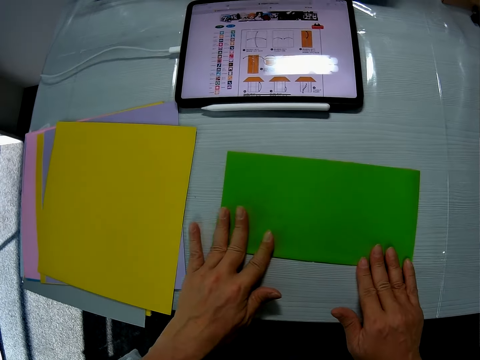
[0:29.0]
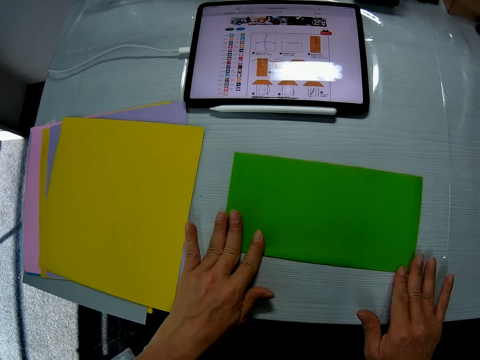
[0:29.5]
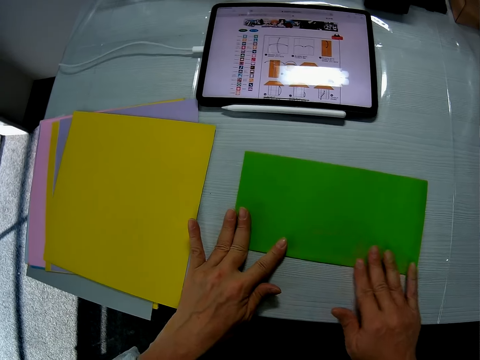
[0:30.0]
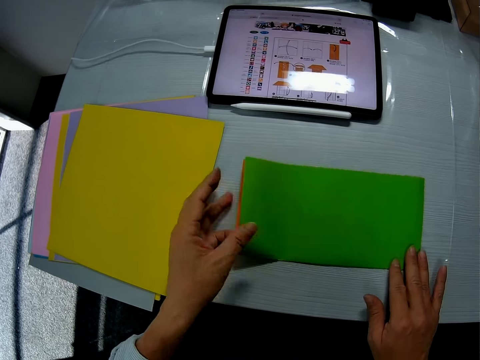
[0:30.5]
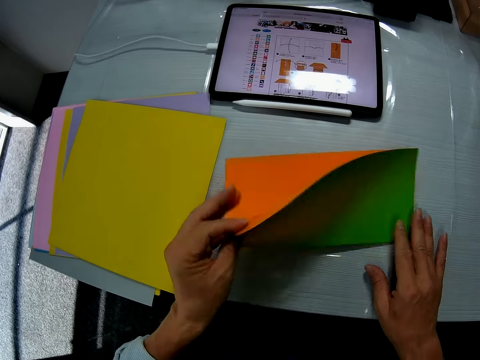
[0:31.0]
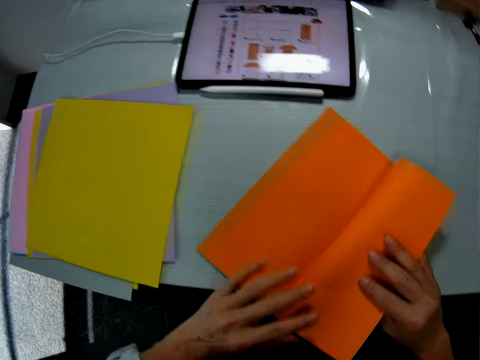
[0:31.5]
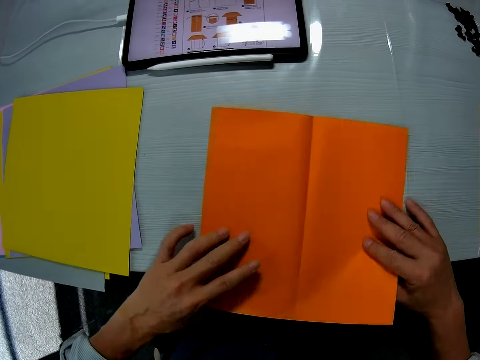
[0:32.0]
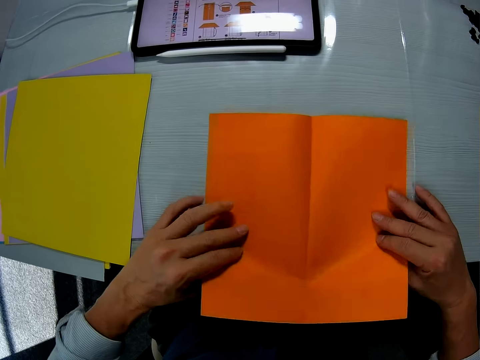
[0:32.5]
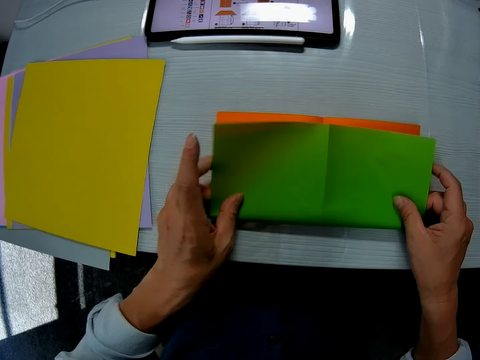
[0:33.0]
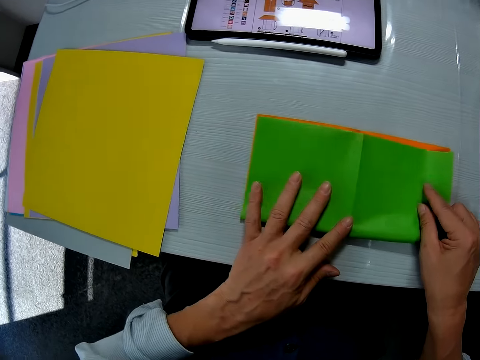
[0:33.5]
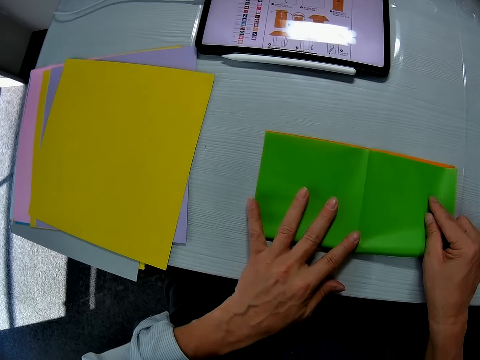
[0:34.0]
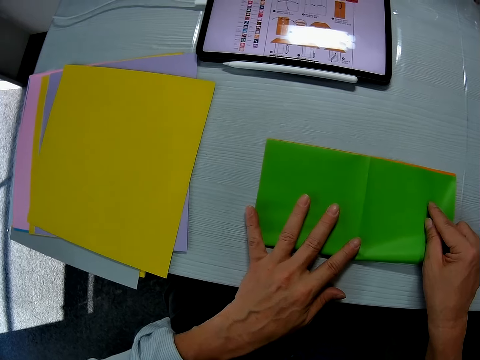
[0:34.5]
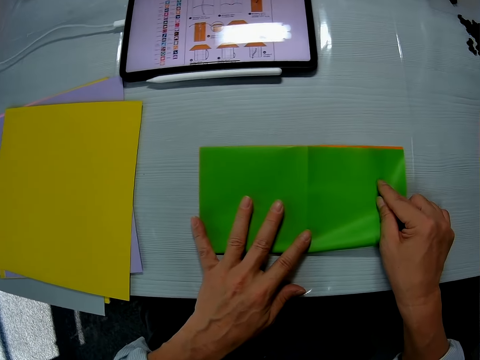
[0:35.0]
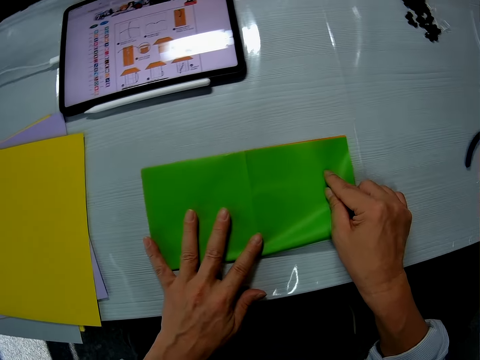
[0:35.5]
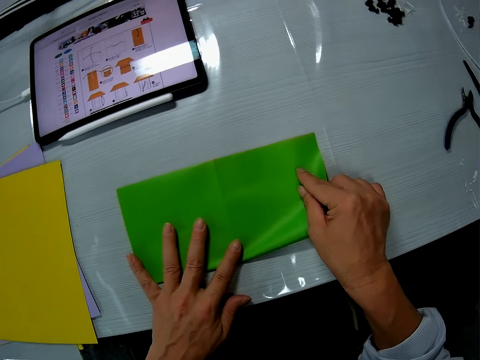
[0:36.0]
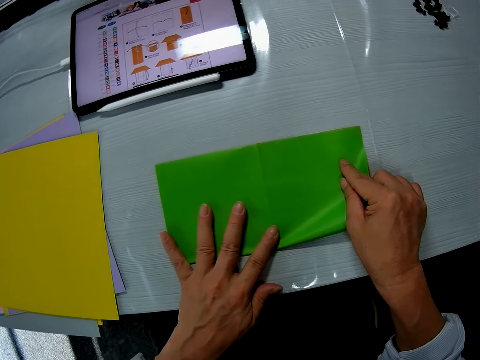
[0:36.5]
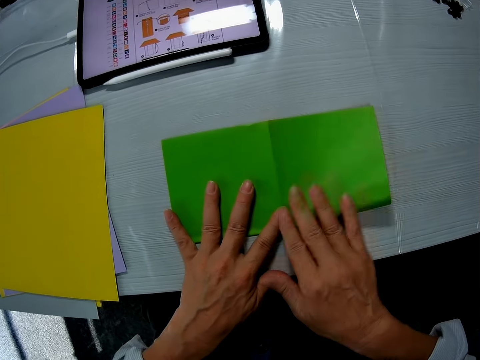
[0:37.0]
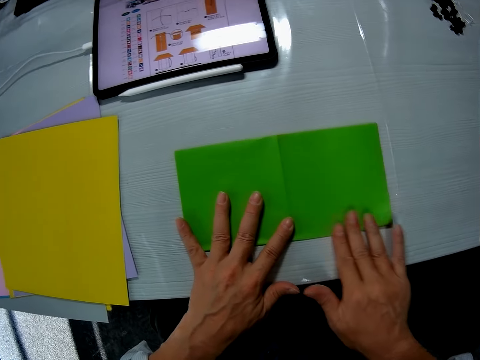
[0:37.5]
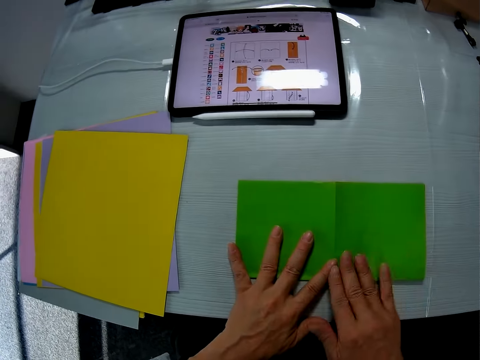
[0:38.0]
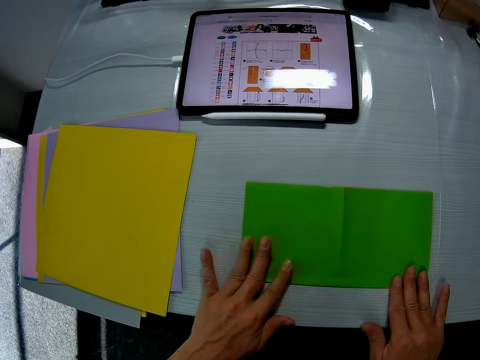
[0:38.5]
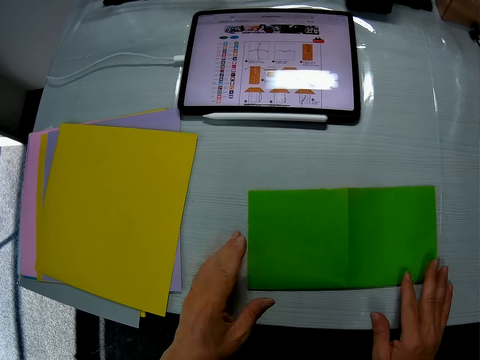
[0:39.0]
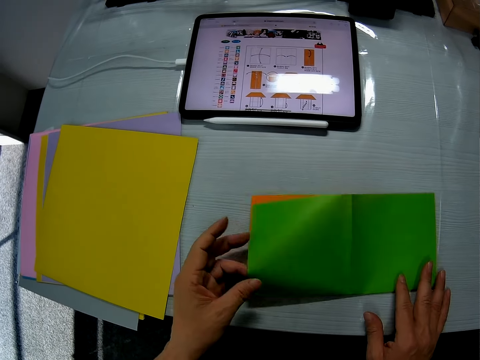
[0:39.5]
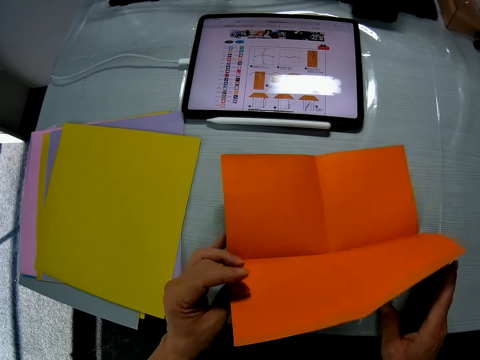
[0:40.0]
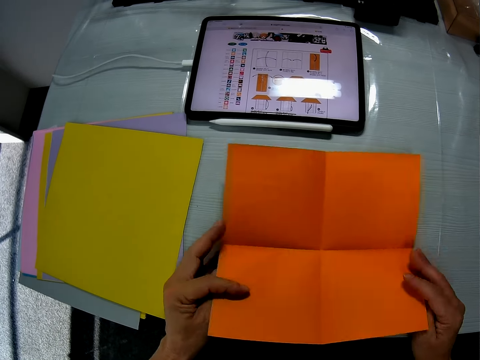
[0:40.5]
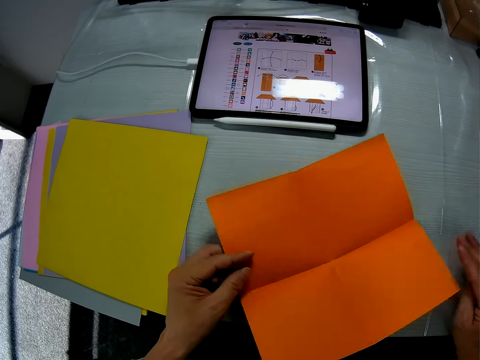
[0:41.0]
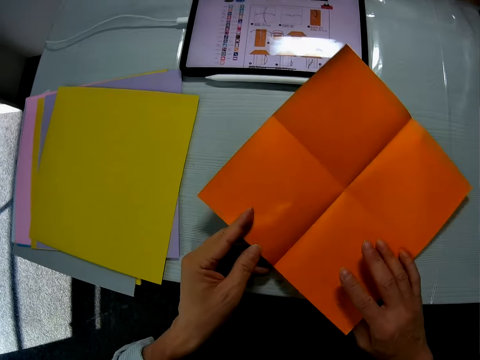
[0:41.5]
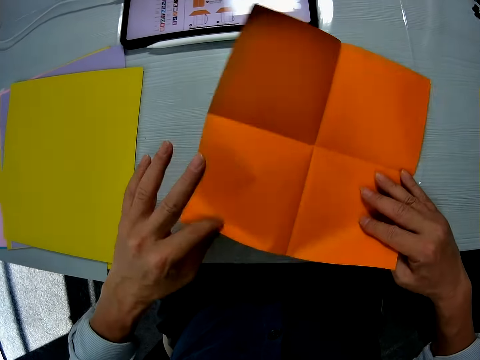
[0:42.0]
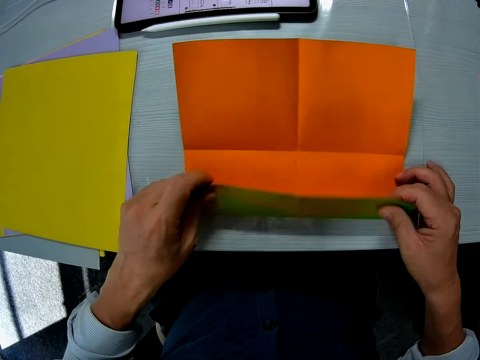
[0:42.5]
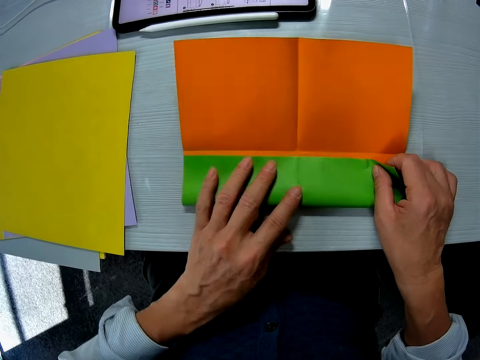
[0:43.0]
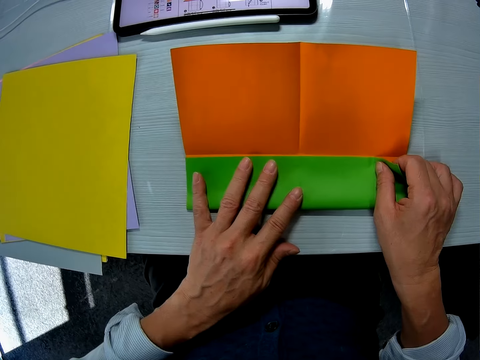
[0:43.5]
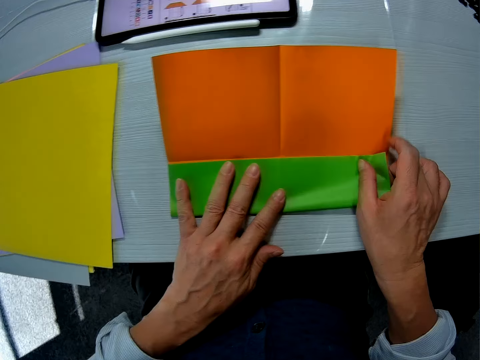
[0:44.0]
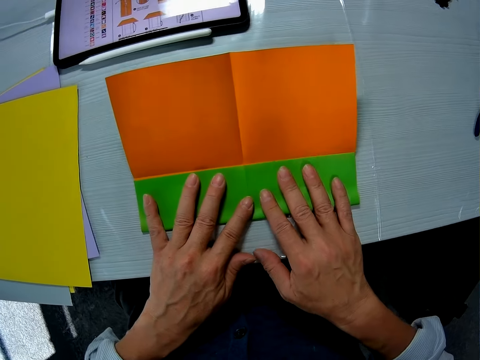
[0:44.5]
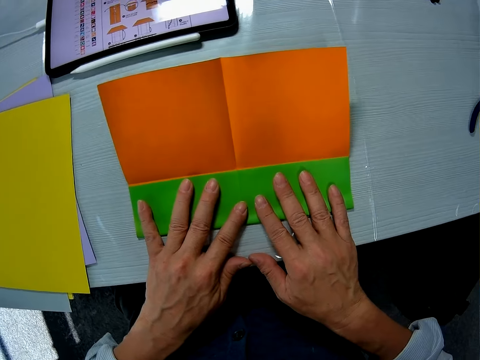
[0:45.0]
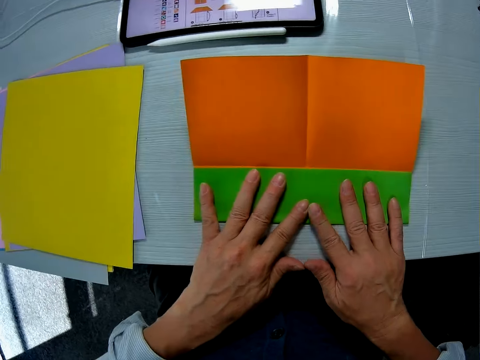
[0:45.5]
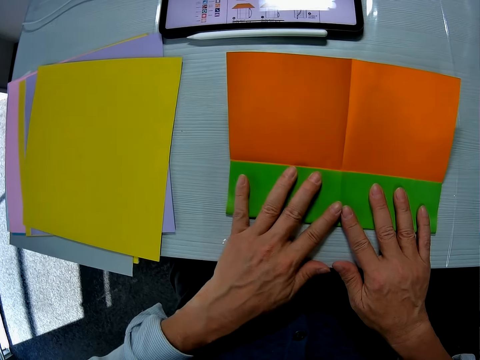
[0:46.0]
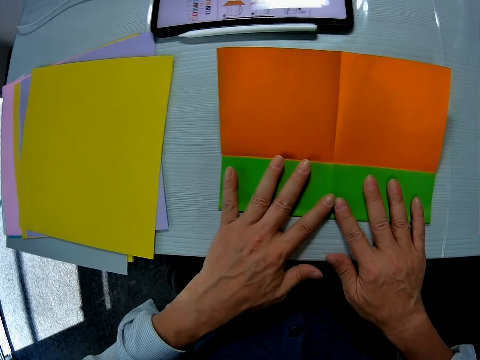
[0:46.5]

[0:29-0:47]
The camera wearer unfolds the manila paper. They fold the manila paper. They unfold the manila paper. They fold the manila paper.

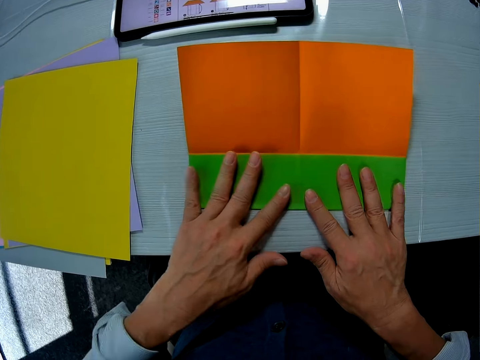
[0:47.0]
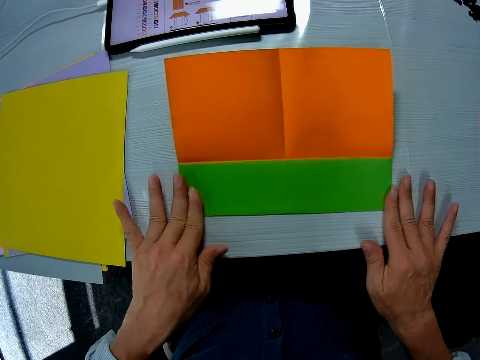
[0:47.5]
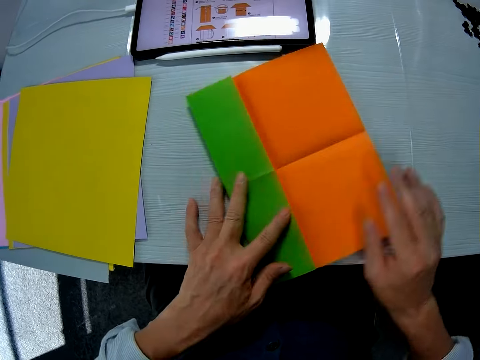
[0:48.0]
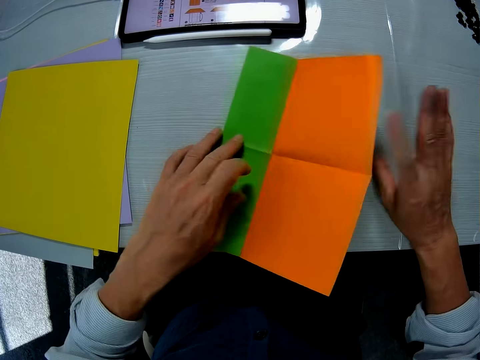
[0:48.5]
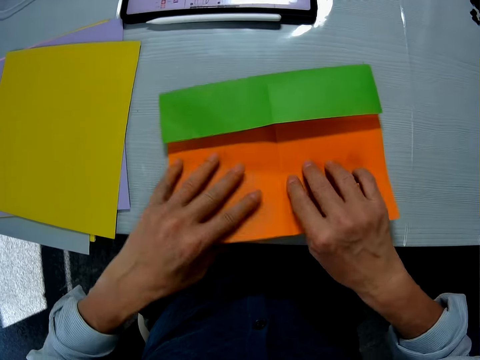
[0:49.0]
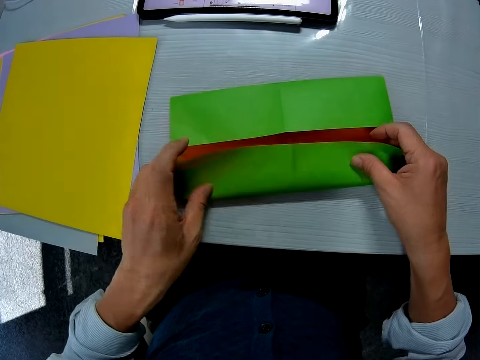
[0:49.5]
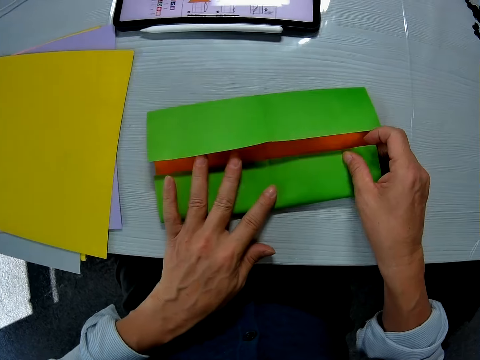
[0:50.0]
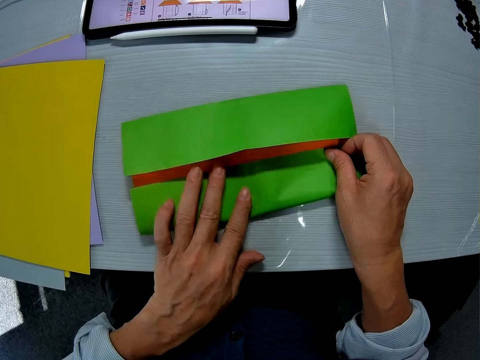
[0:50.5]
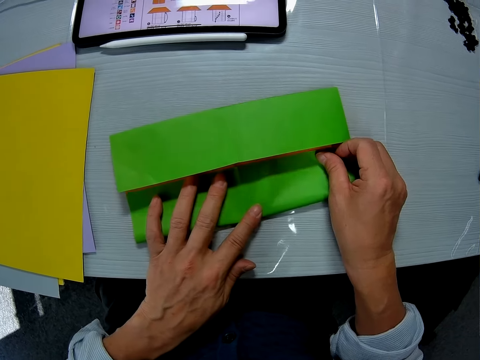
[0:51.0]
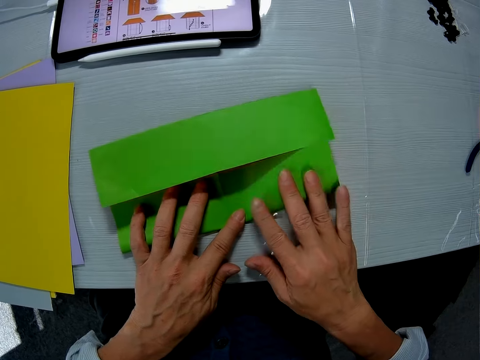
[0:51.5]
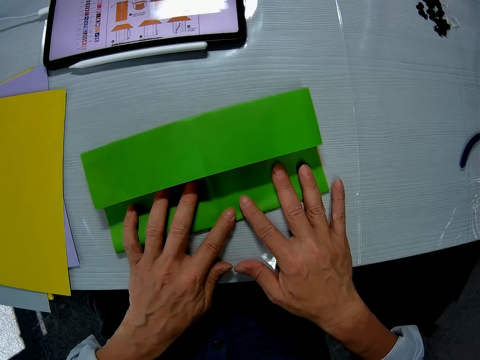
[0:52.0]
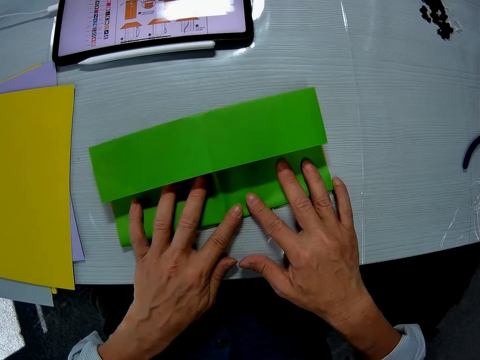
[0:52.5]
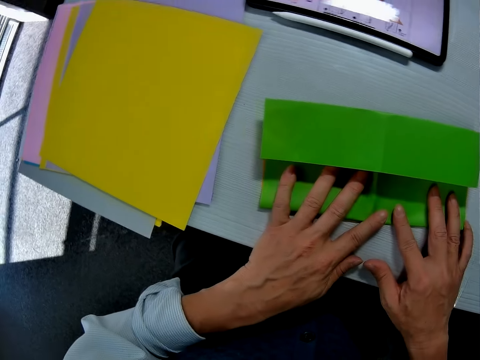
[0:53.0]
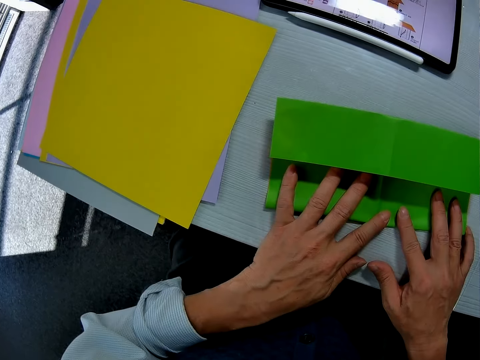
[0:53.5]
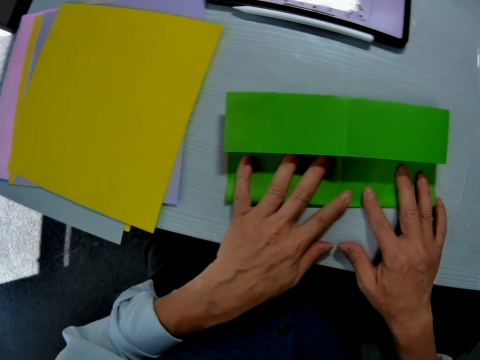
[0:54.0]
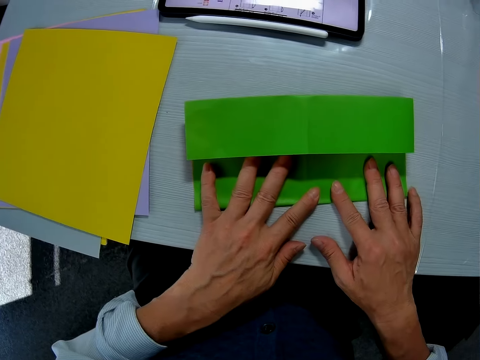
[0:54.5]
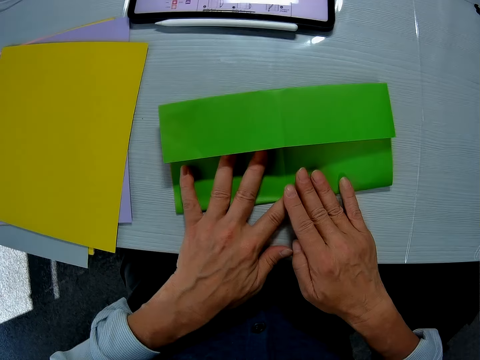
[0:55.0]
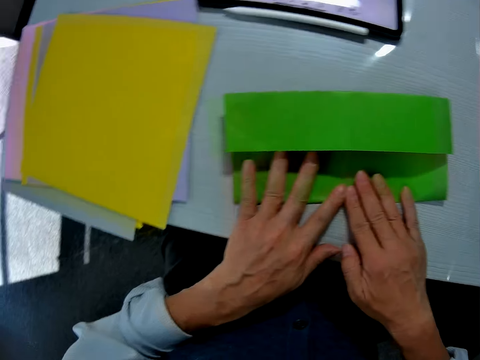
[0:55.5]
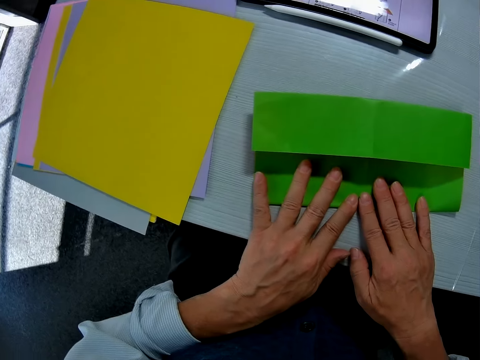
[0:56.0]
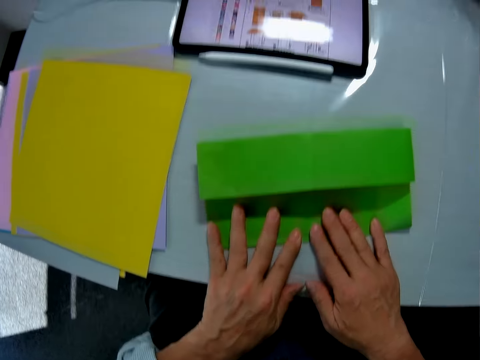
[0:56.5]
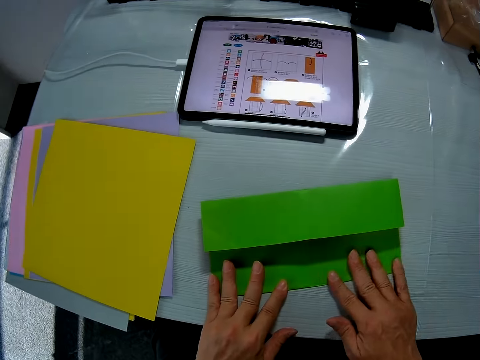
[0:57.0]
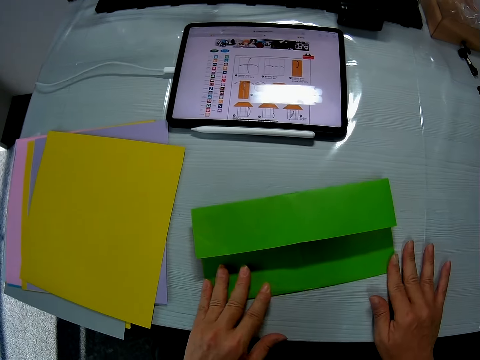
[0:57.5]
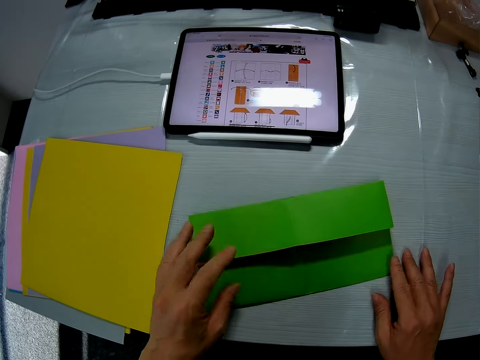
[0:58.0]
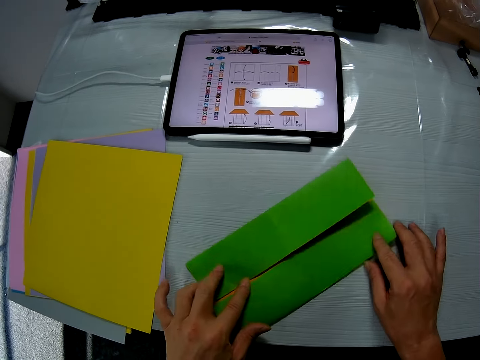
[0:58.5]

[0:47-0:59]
The camera wearer turns the manila paper. They fold the manila paper. They look around the room. They look at the drawings on the tablet.
